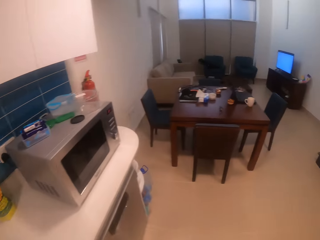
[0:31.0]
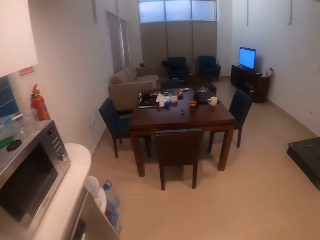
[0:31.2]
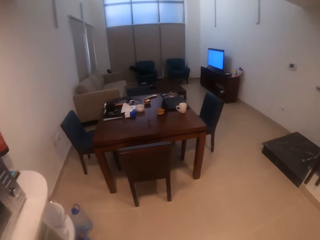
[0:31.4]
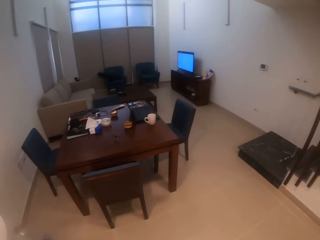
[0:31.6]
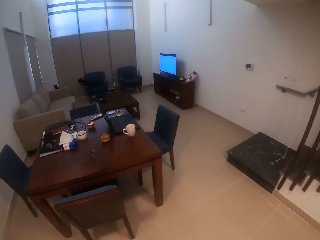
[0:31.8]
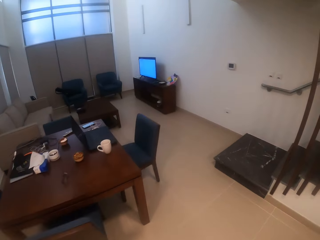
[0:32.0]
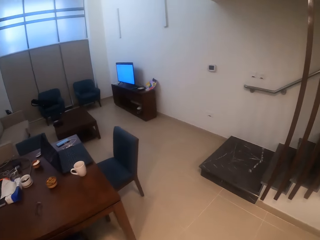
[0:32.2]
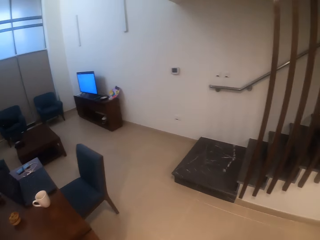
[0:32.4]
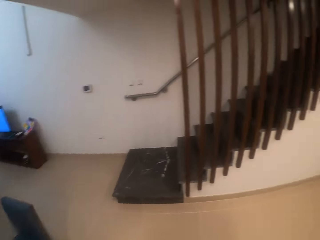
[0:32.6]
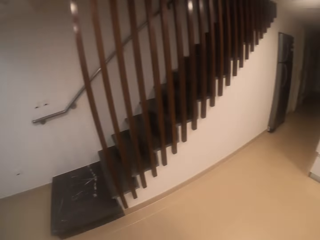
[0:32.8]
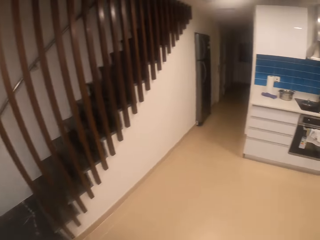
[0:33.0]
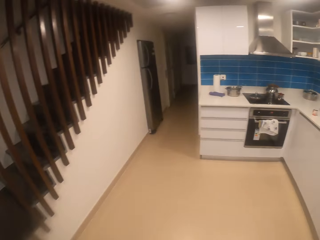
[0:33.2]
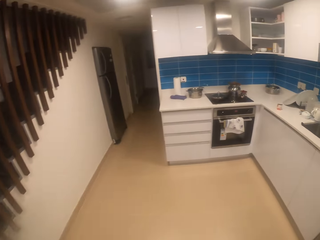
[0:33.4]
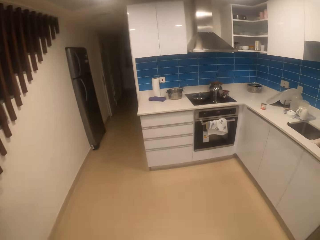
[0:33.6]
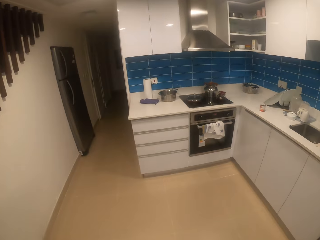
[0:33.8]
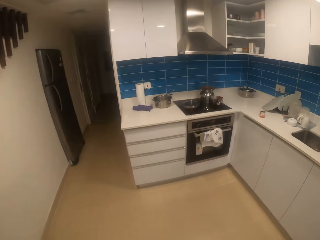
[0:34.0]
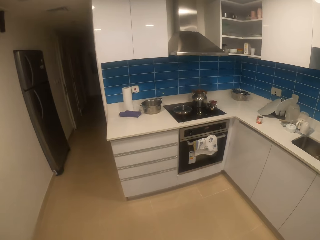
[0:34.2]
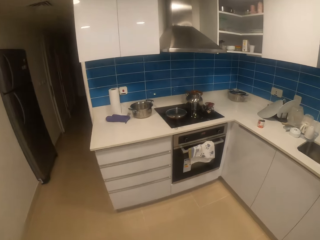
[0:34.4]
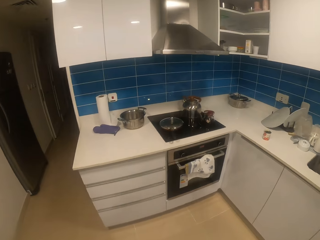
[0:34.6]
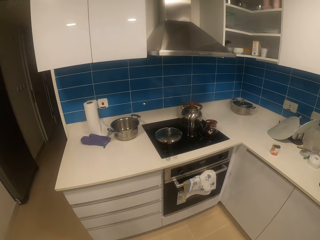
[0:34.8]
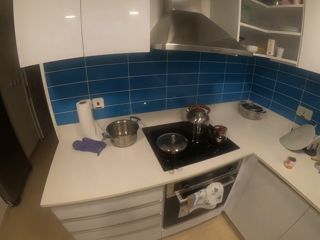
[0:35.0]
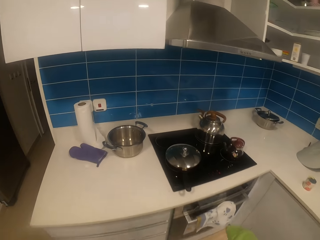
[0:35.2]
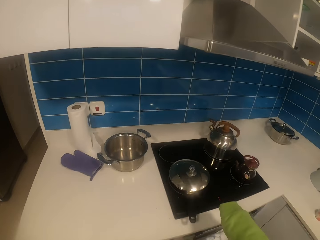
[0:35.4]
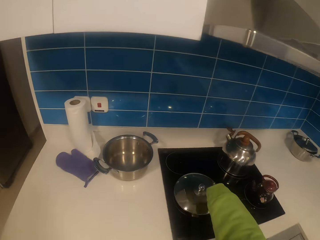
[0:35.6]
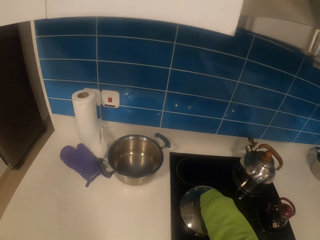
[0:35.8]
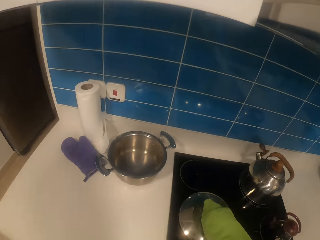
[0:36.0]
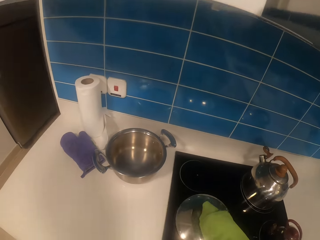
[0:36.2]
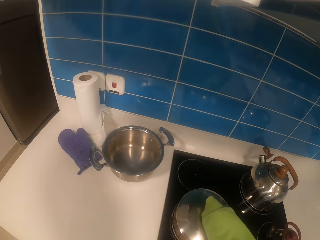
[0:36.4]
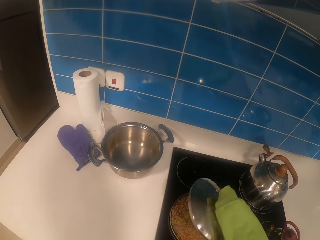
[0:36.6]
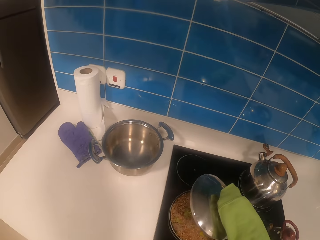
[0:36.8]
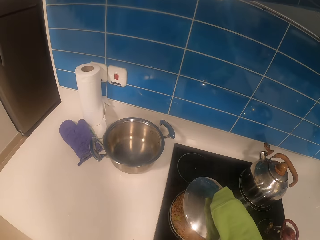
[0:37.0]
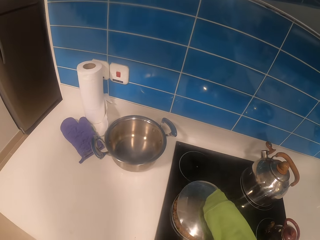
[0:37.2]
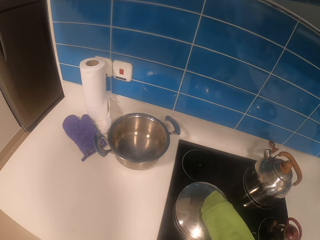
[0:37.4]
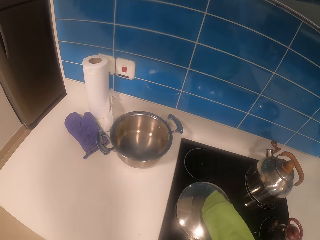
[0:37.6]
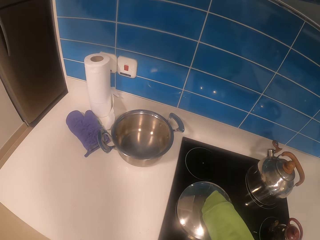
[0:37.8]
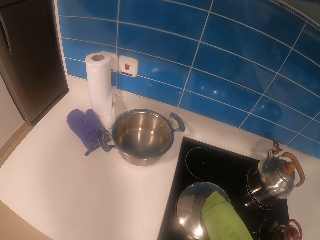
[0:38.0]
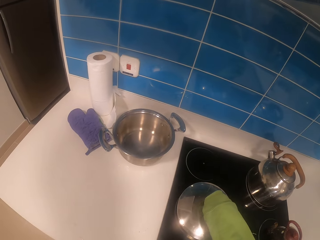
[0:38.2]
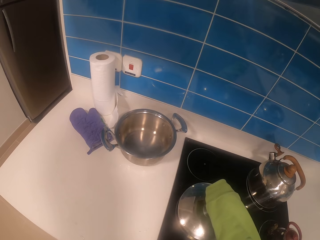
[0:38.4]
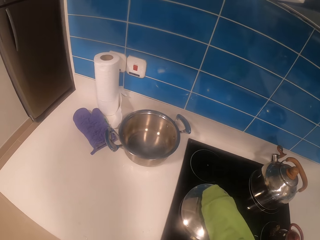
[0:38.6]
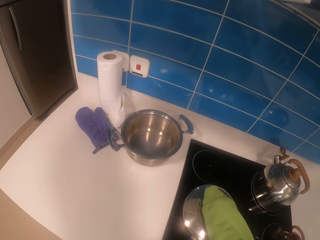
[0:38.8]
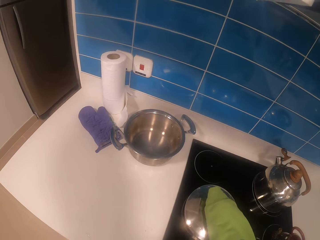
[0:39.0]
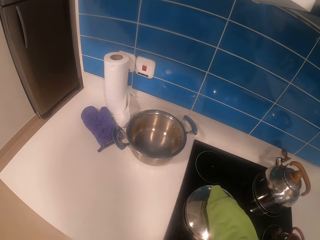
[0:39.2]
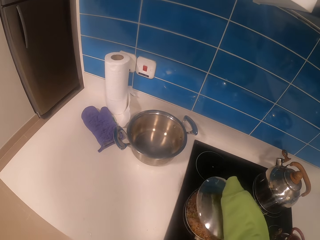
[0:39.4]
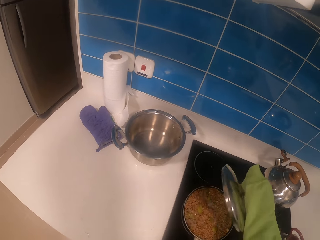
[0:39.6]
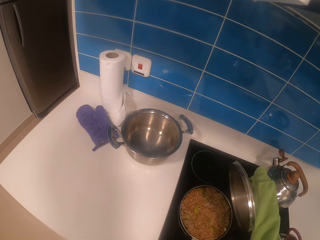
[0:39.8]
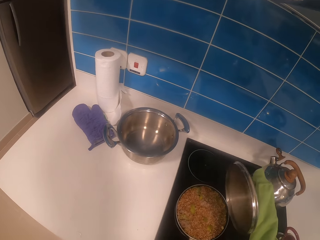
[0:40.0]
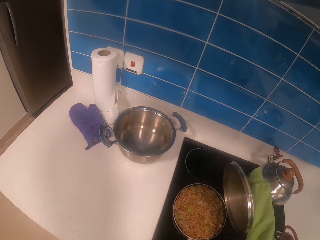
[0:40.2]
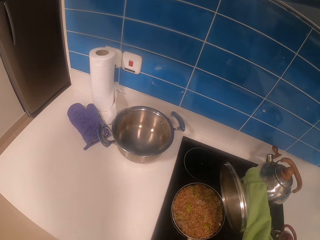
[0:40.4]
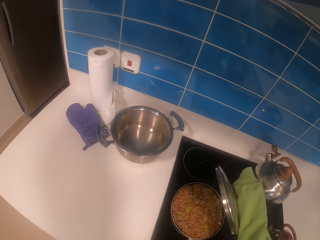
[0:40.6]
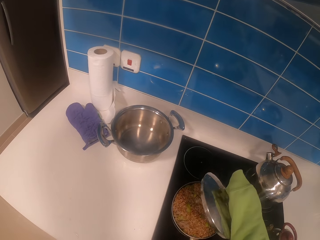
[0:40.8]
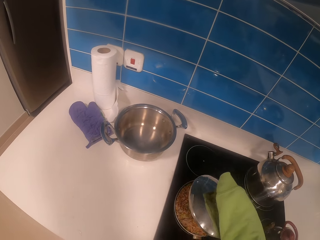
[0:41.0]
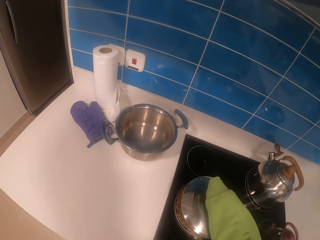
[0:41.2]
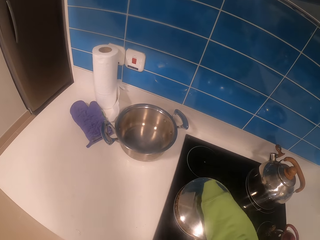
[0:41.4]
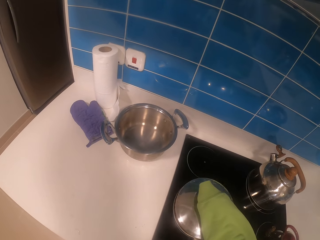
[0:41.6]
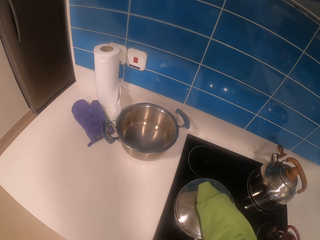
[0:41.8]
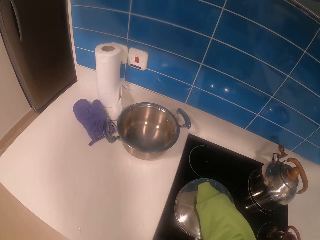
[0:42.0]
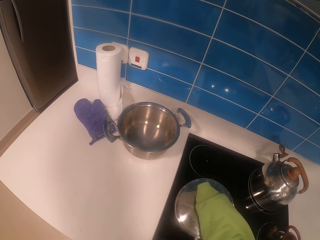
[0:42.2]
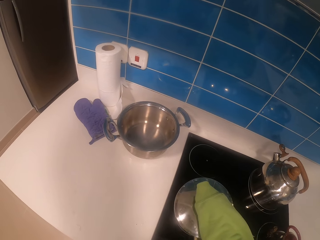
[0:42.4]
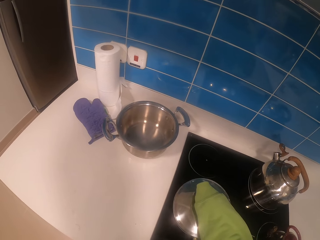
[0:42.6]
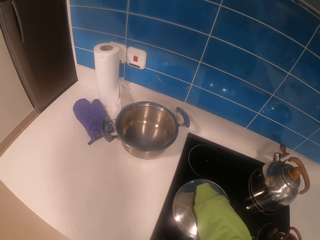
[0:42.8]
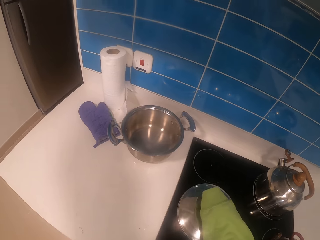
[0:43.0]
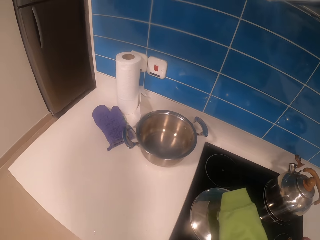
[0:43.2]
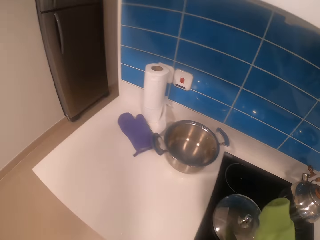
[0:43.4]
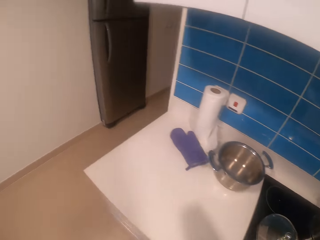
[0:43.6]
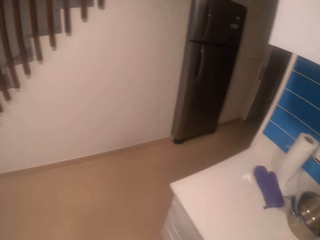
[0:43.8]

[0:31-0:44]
The camera wearer walks towards a dining table. They turn around. They walk towards a gas cooker. They pick up a lid from a cooking pot. They put down the lid on the cooking pot. They pick up the lid from the cooking pot again. They move the cooking pot on the gas cooker. They put down the lid on the cooking pot.

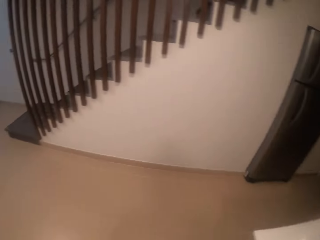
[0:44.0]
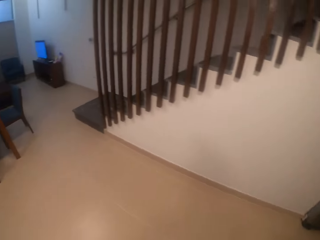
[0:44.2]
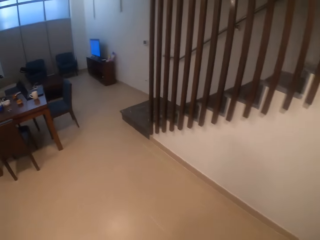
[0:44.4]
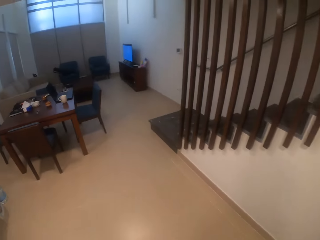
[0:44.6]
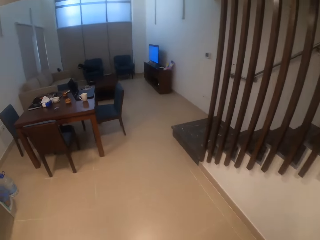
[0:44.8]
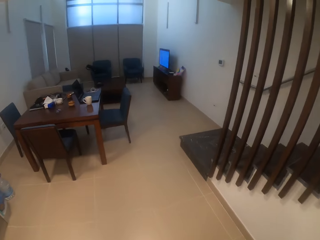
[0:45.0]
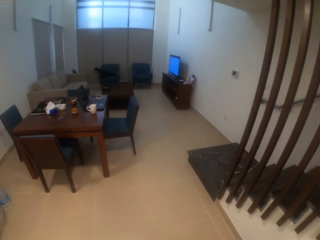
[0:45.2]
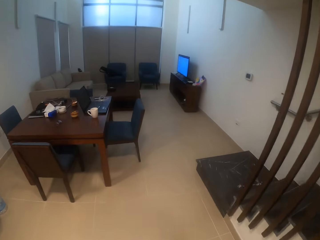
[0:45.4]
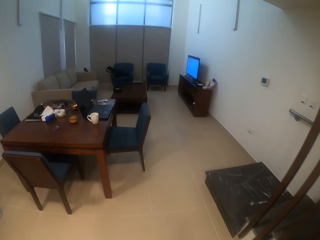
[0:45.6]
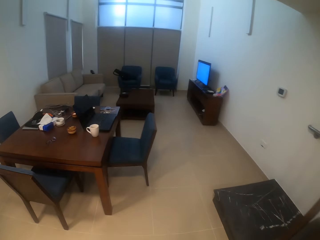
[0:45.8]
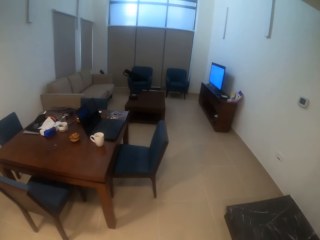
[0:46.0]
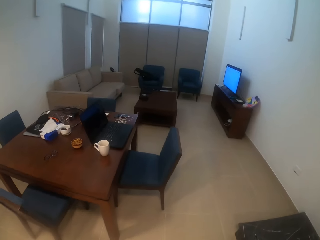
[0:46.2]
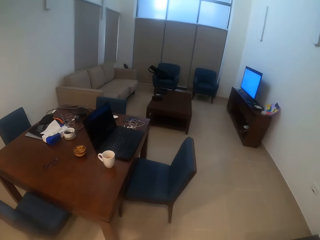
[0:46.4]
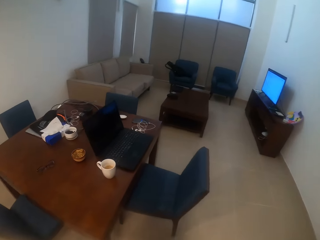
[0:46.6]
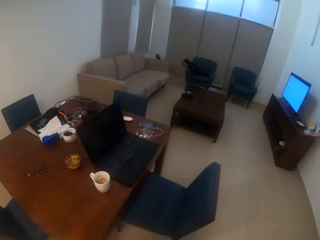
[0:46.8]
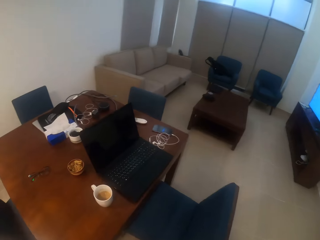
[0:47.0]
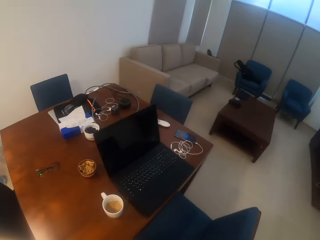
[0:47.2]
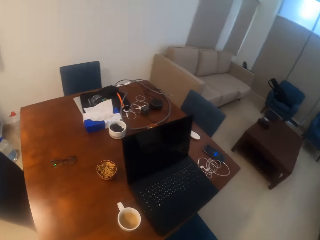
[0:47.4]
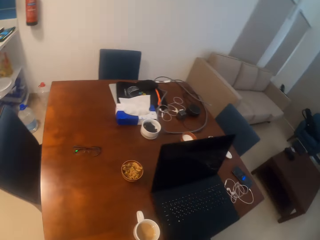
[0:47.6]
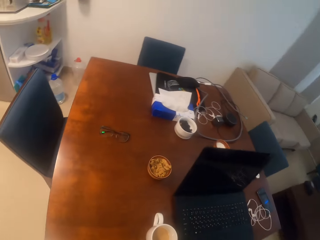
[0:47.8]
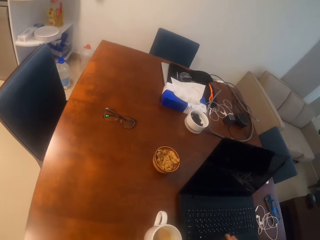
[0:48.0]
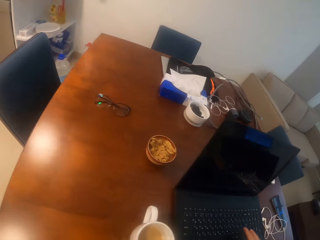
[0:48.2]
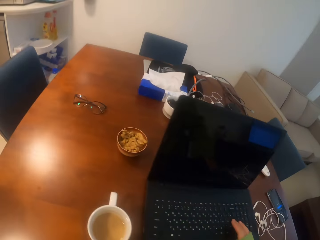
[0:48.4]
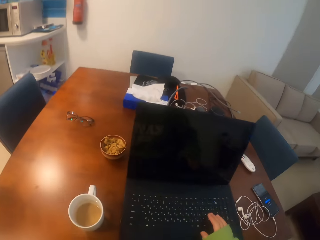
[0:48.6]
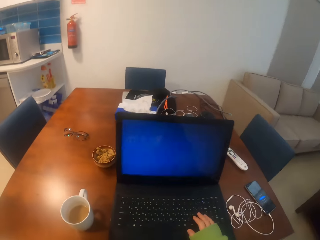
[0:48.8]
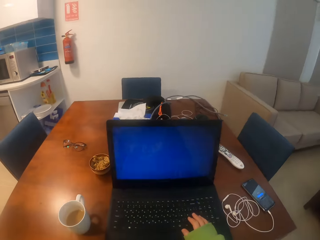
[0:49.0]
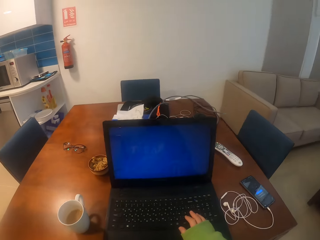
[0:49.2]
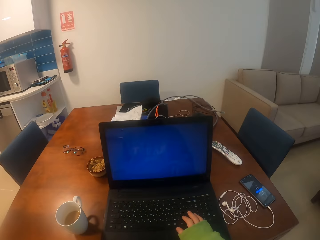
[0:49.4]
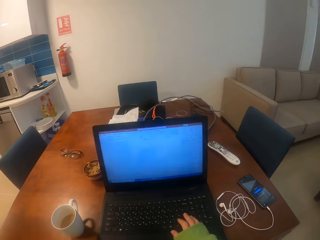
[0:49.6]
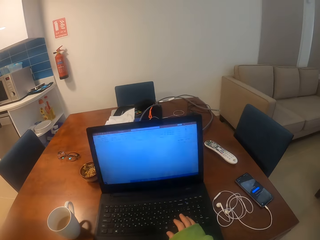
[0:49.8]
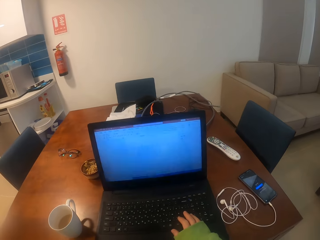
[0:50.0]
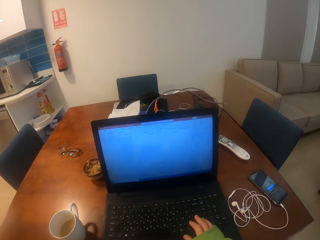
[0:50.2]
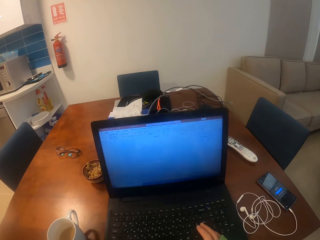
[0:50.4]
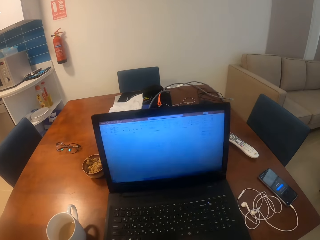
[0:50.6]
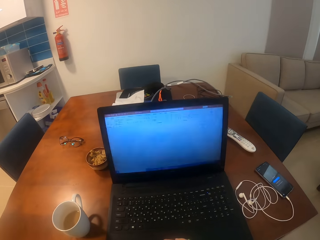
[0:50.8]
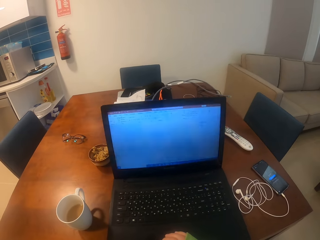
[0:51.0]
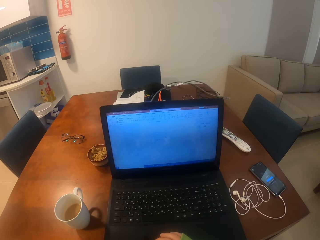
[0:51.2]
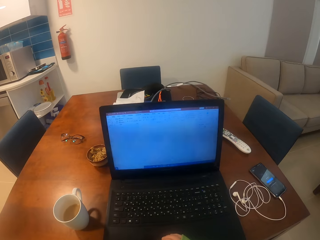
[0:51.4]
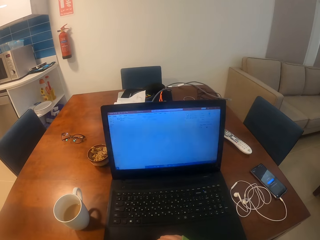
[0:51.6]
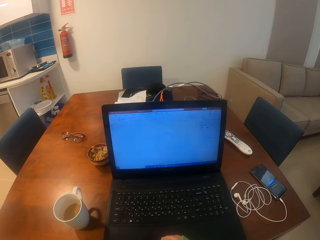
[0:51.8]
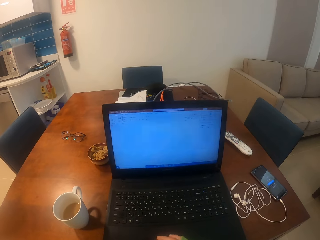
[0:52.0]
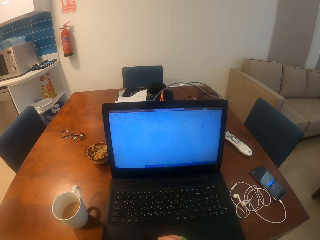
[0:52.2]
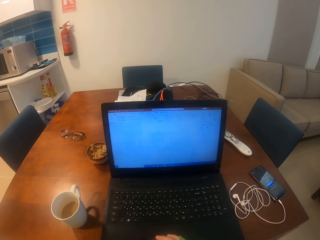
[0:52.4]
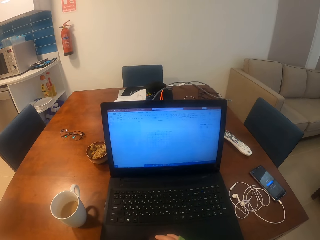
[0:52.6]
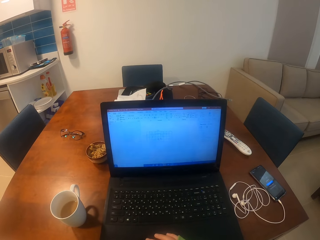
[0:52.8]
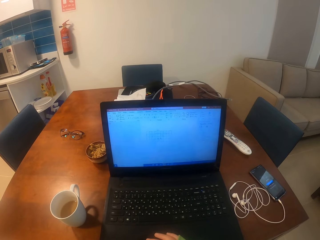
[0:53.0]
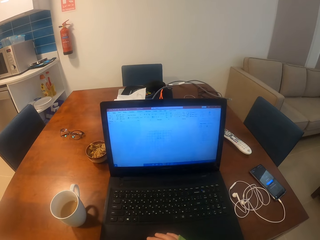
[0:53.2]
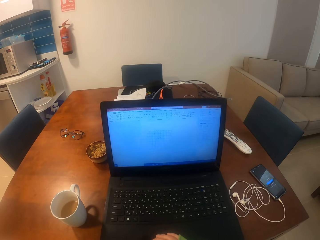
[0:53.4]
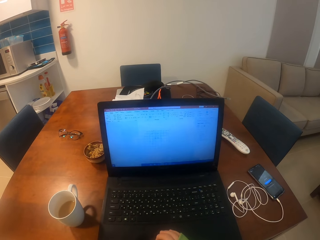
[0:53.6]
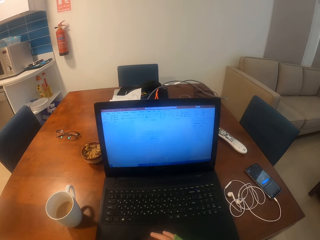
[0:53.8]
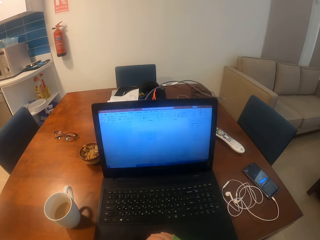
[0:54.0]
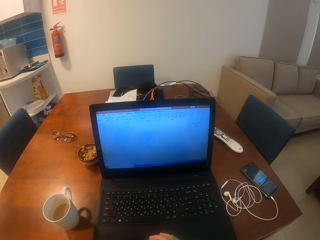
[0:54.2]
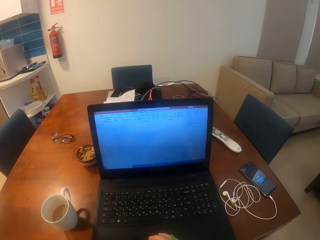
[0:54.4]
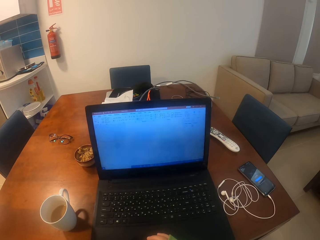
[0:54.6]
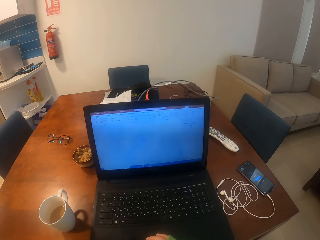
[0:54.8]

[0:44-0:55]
The camera wearer walks towards a dining table. She sits down on a chair. She operates a laptop with her hands.
